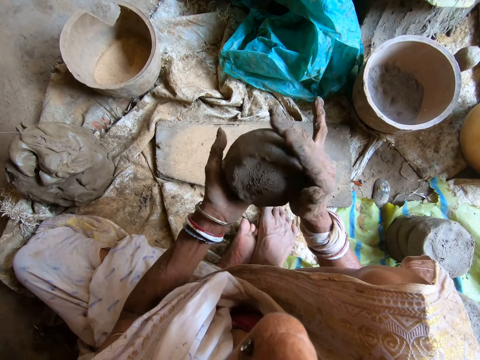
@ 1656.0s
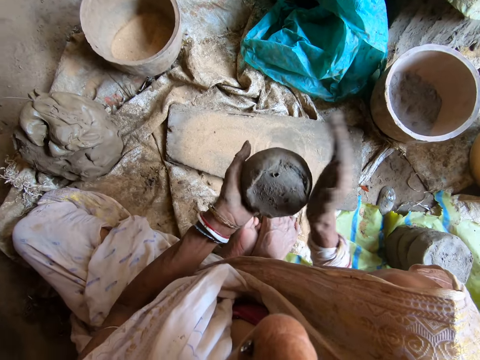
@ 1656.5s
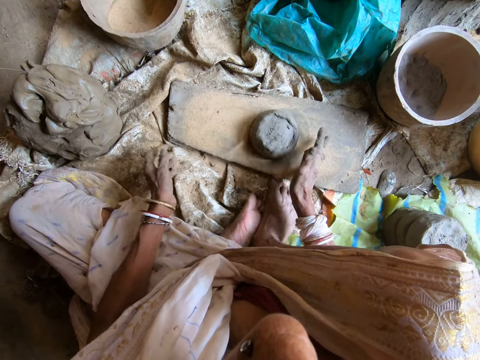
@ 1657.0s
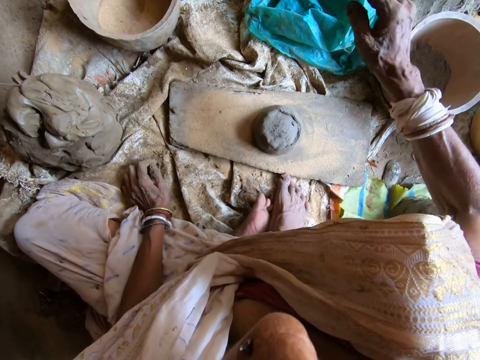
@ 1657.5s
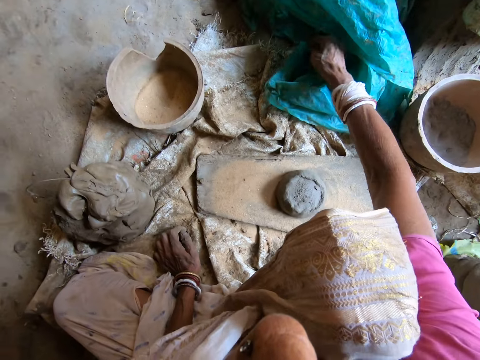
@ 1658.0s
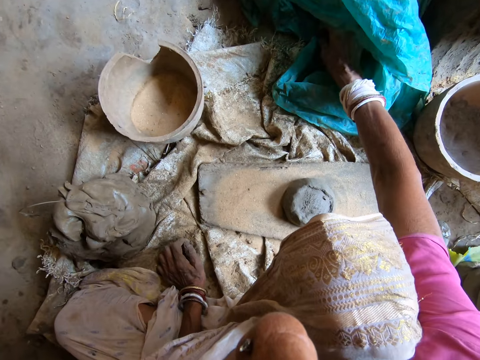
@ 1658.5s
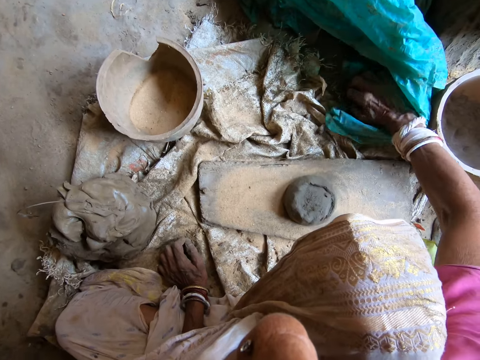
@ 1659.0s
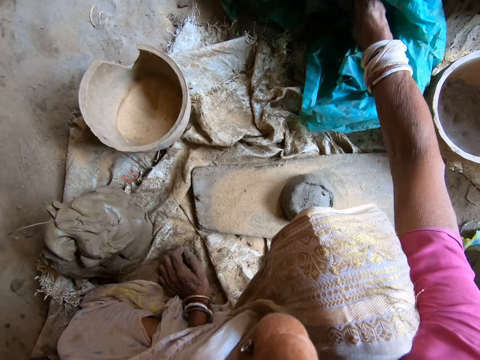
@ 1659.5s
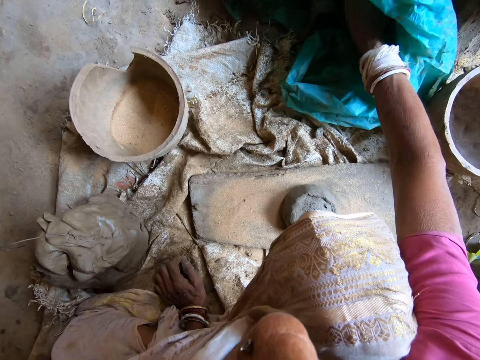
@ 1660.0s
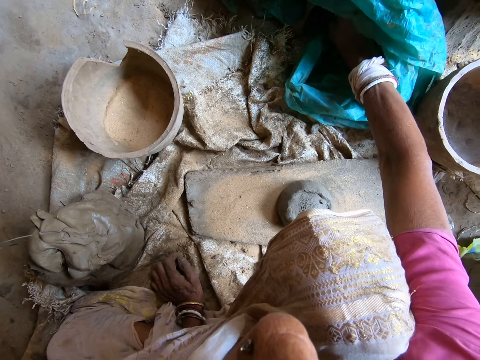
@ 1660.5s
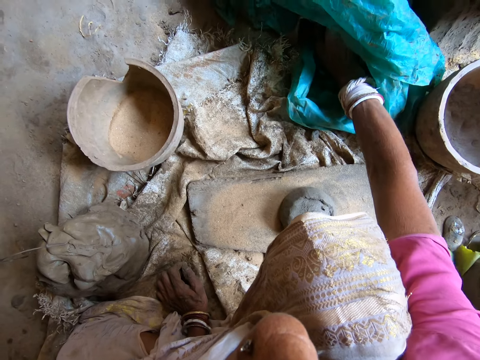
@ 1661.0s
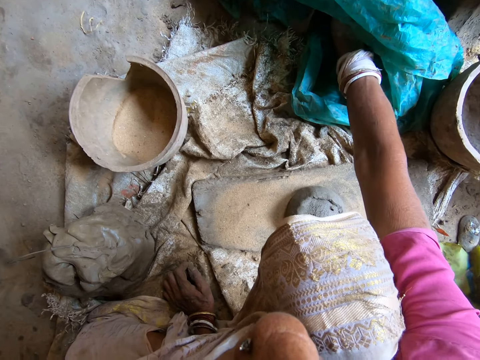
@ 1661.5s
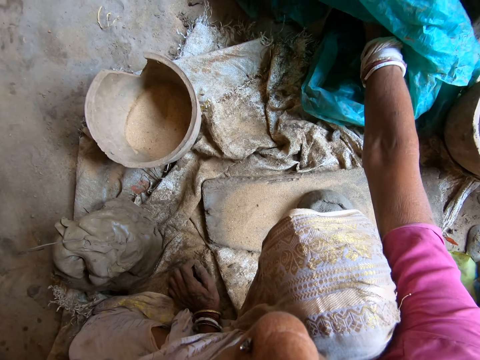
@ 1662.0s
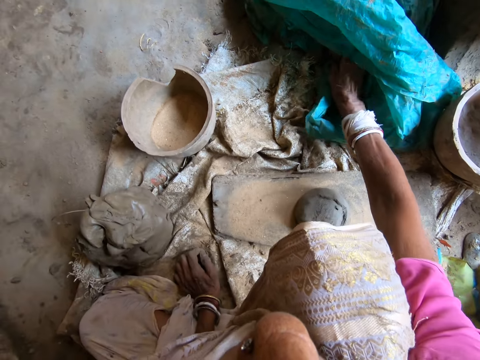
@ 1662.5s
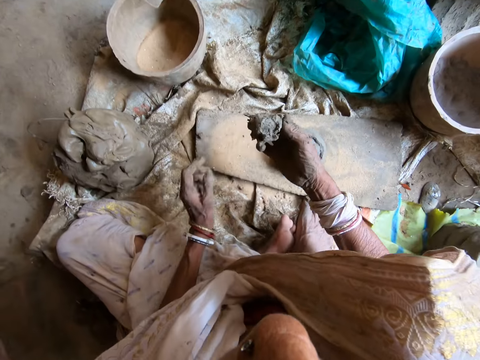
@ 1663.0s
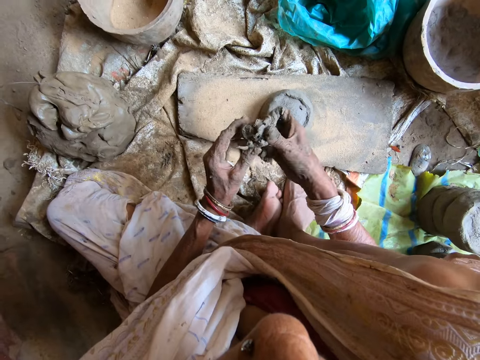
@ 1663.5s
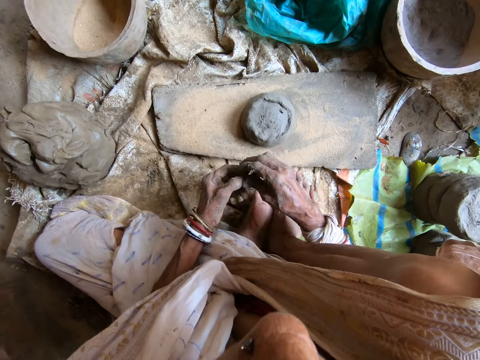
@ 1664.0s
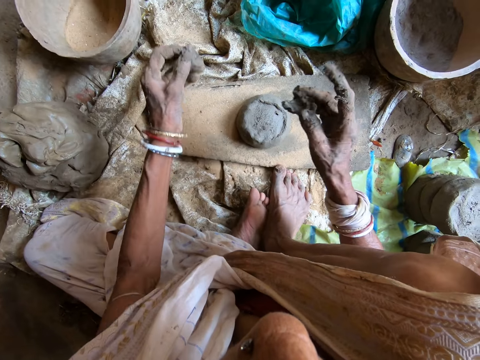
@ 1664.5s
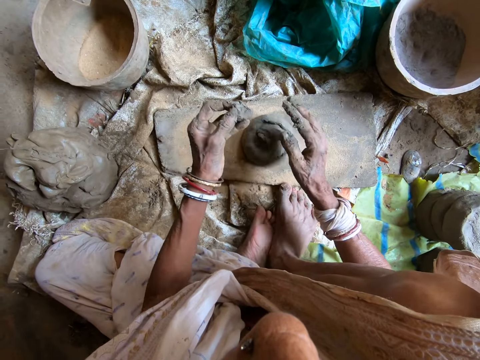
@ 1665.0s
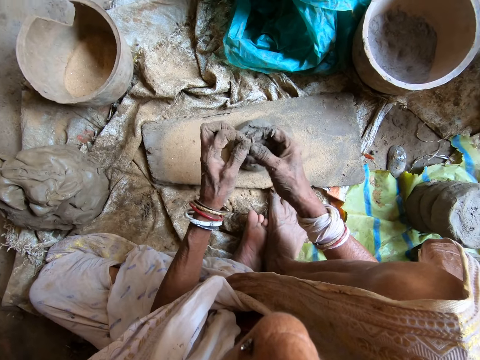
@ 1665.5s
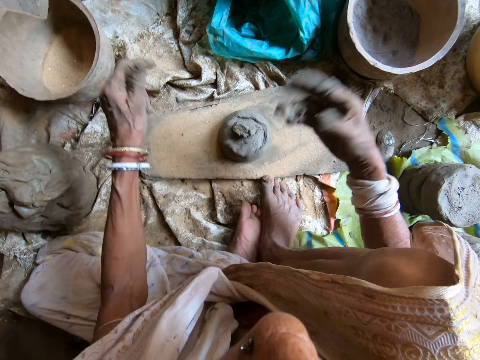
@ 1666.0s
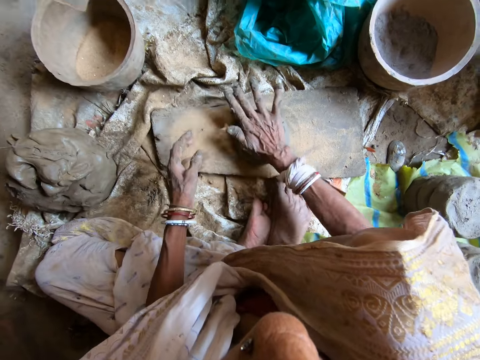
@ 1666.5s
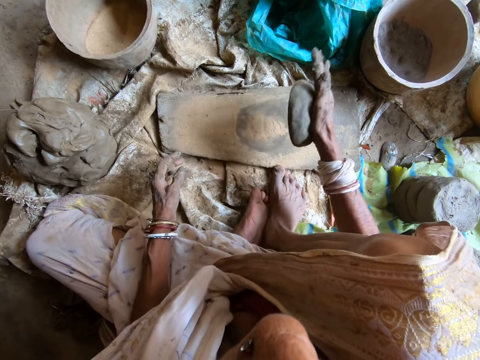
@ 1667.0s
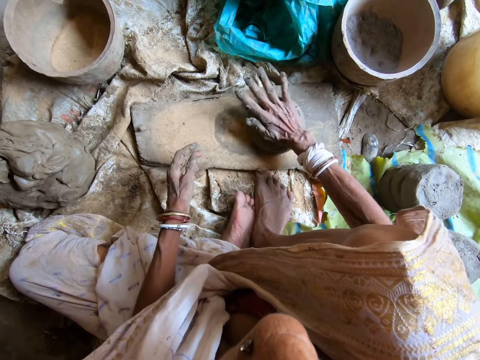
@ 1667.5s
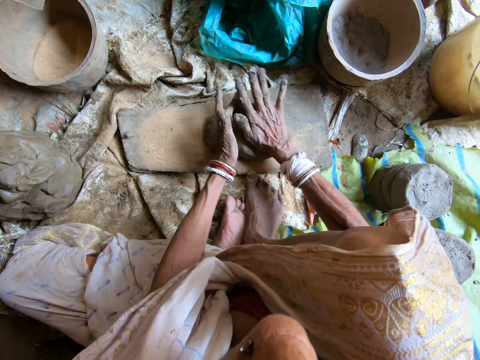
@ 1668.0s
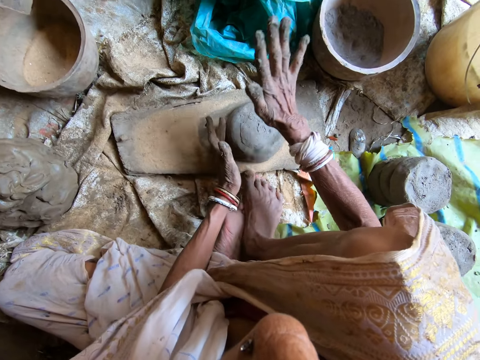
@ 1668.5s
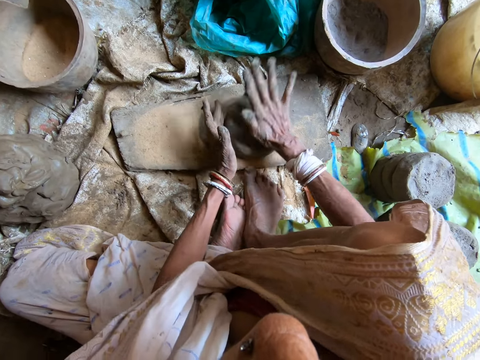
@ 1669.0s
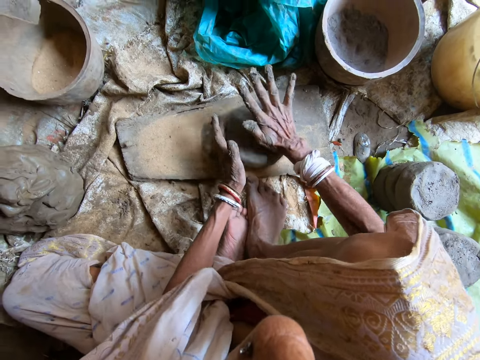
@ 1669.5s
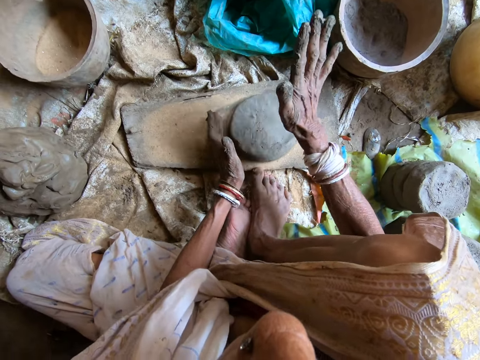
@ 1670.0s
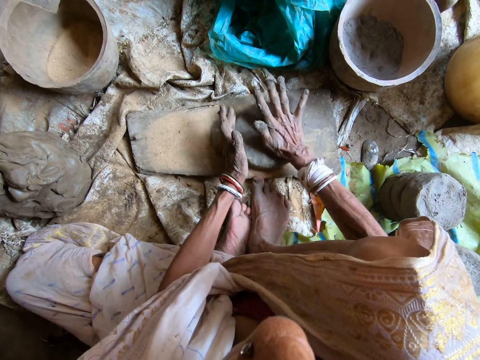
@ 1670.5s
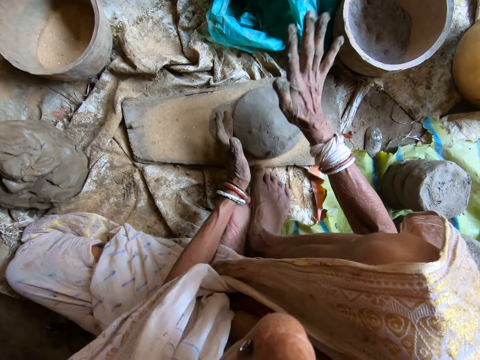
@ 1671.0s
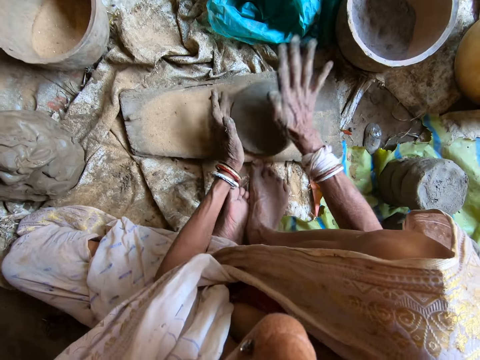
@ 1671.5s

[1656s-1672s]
The camera wearer passes the clay lump from her left hand to her right hand. She drops the clay lump in her right hand on the wooden board. She touches a plastic bag on the floor with her right hand. She picks a clay lump from the plastic bag with her right hand. She divides the clay lump with both hands. She places a clay lump in her right hand on top of the clay lump on the wooden board. She passes a clay lump from her left hand to her right hand. She tosses the clay lump from her right hand. She hits the clay lump on the wooden board with her right hand. She turns the clay lump on the wooden board with her left hand. She hits the clay lump on the wooden board into a clay mold with her right hand.

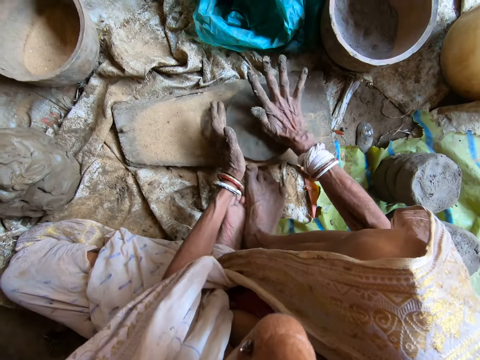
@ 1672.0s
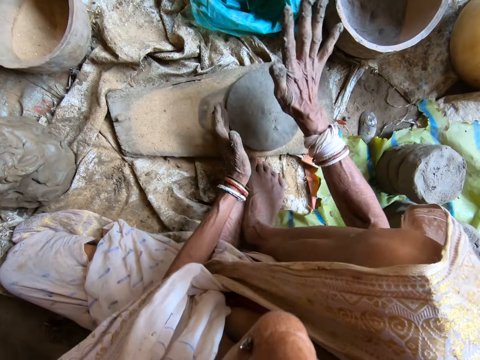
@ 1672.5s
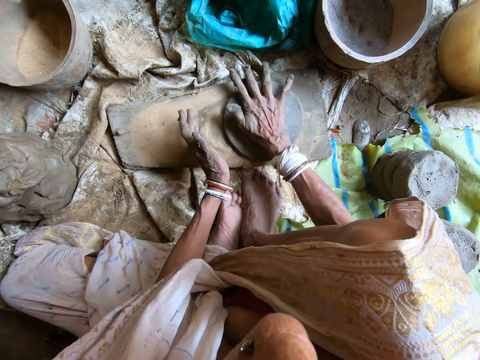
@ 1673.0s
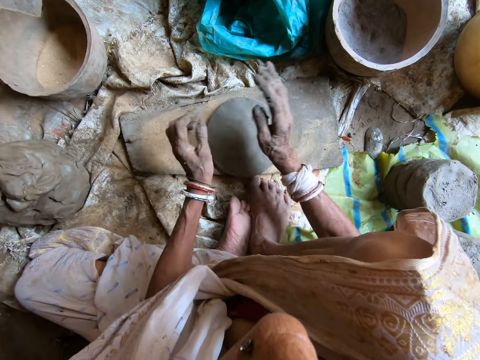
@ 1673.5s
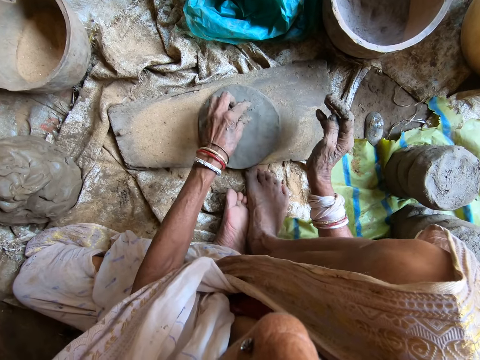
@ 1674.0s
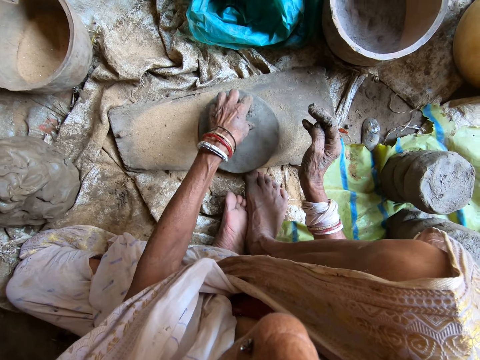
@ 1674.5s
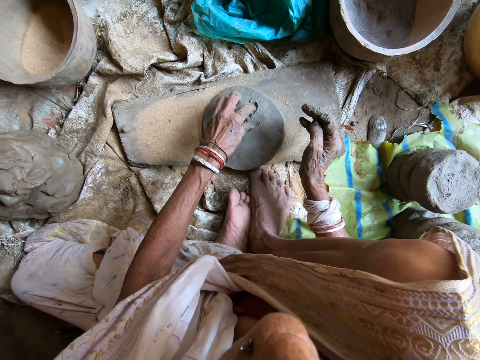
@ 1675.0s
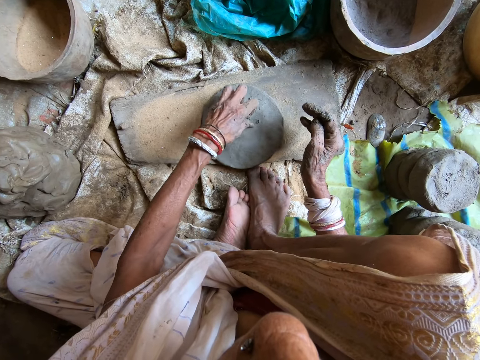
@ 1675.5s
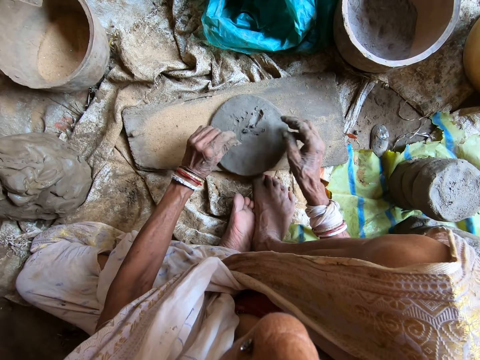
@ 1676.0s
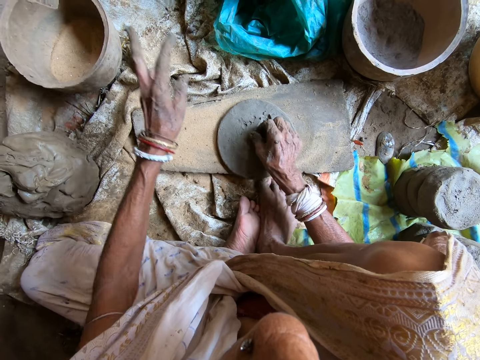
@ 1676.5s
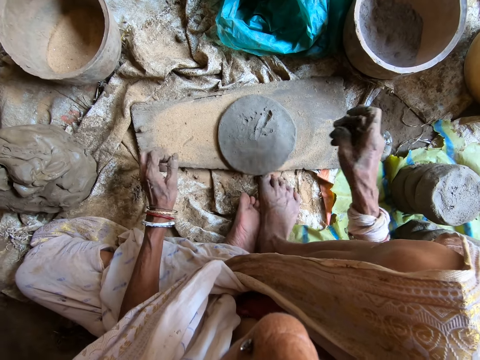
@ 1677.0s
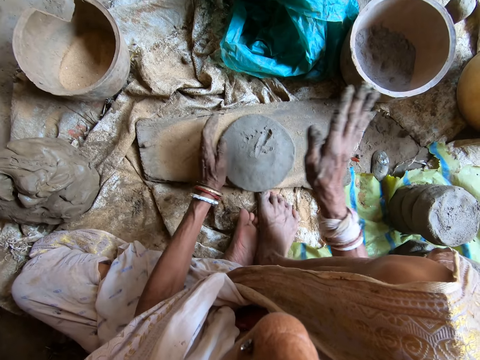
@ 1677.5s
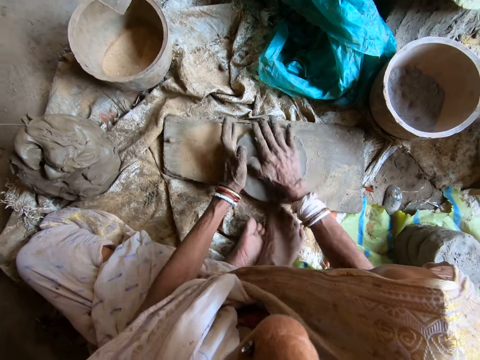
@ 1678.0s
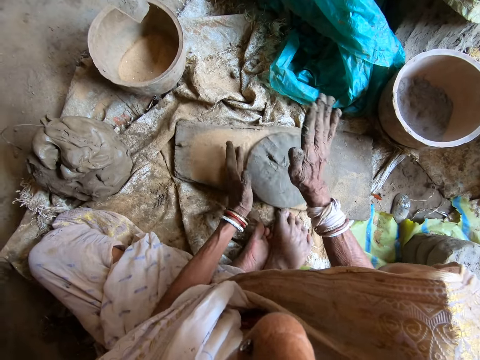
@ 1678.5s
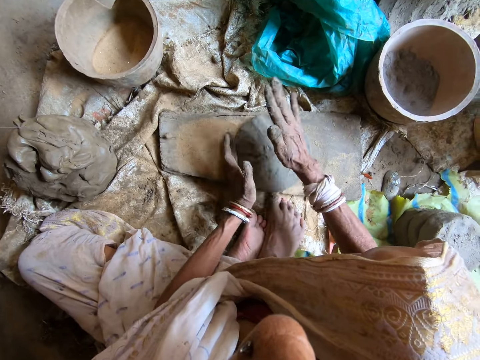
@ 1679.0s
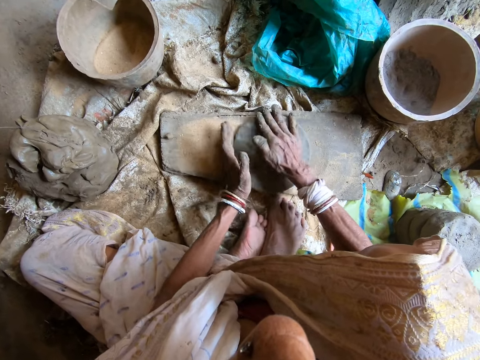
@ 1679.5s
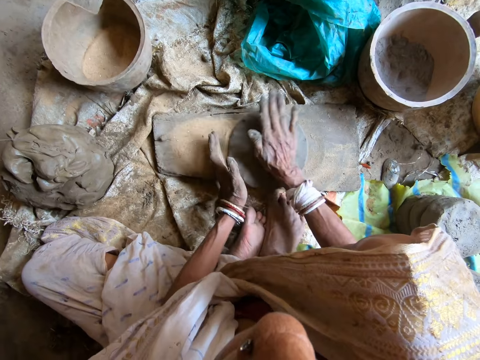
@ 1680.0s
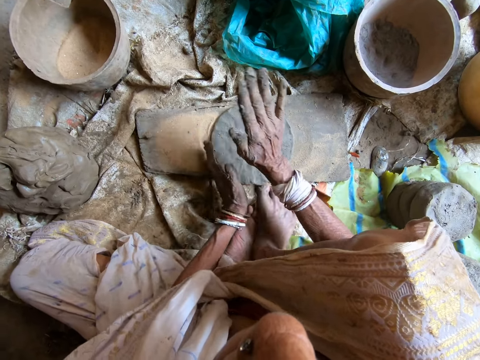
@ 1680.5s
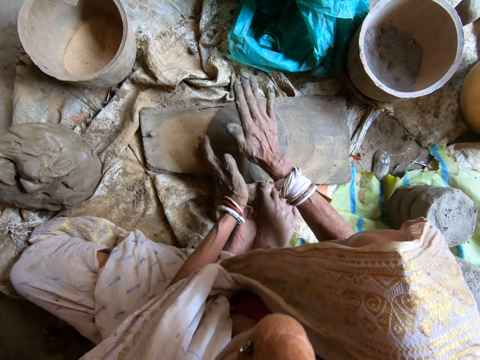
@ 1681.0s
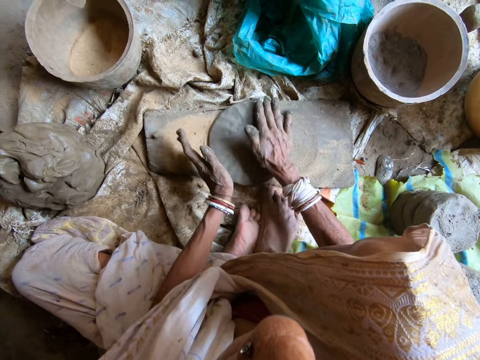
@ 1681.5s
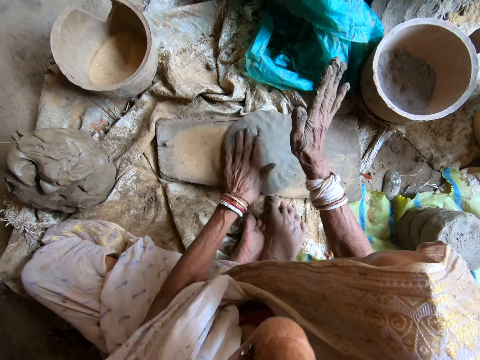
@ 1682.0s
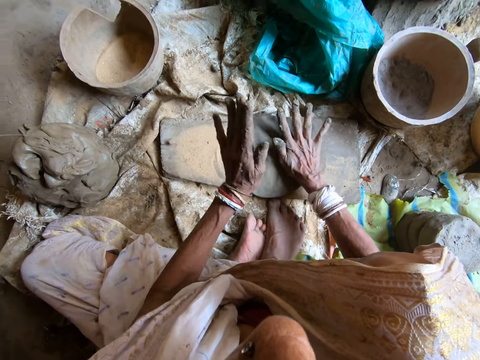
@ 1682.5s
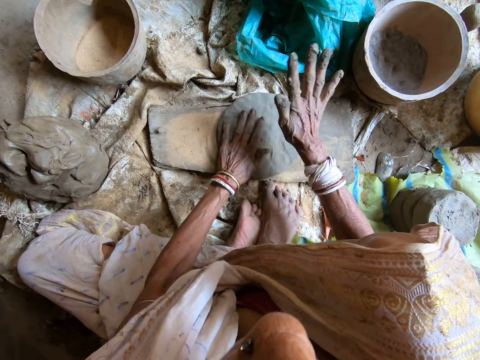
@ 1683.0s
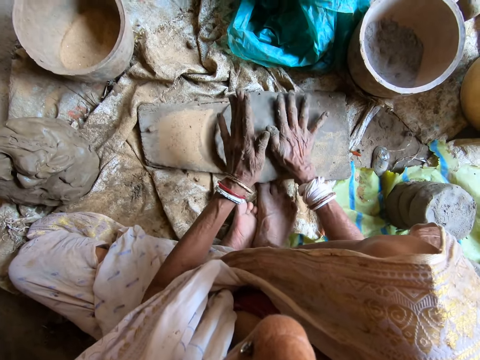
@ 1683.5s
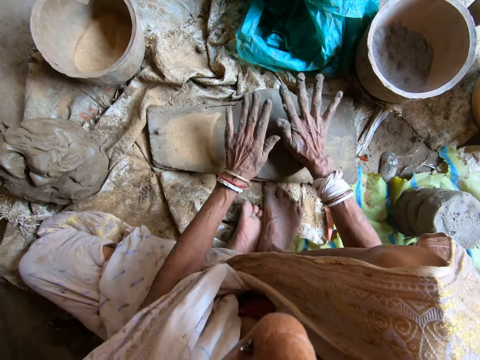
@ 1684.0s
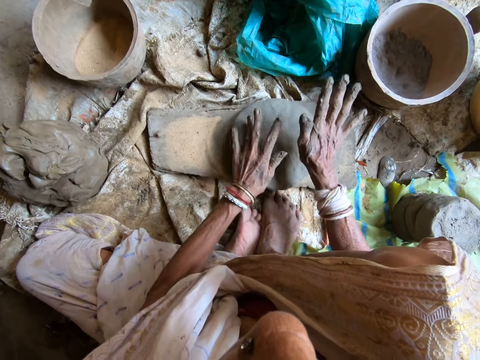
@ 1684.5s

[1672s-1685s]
The camera wearer scoops some clay from the clay mold on the wooden board with her left hand. She scoops some clay from the clay mold on the wooden board with her right hand. She tosses the clay from her left hand to the ground. She turns the clay mold on the wooden board with her left hand. She hits the clay mold on the wooden board with her right hand. She hits the clay mold on the wooden board with both hands.
